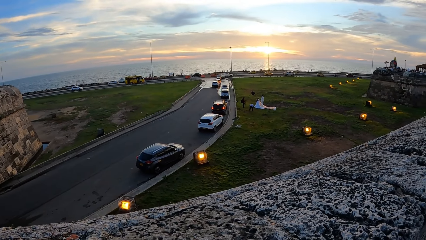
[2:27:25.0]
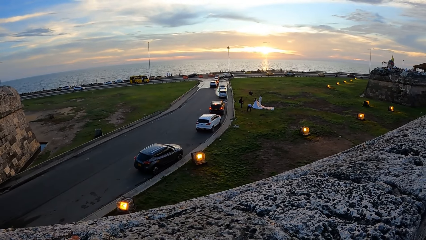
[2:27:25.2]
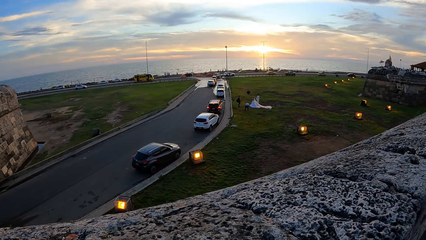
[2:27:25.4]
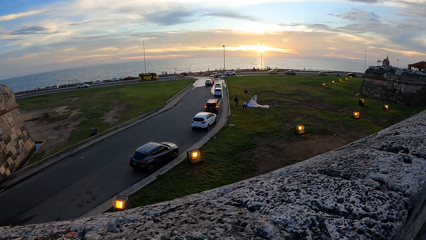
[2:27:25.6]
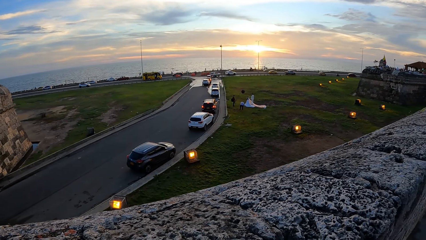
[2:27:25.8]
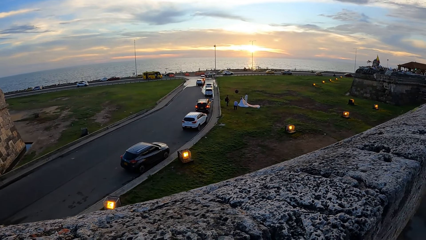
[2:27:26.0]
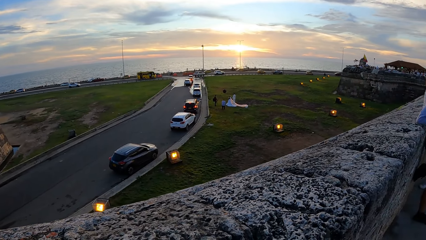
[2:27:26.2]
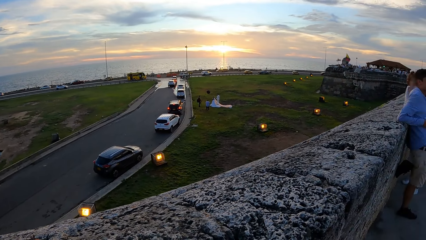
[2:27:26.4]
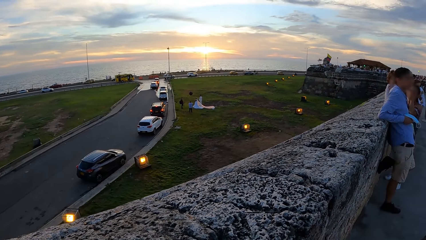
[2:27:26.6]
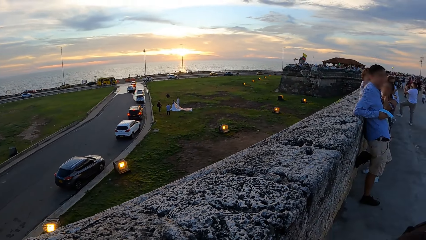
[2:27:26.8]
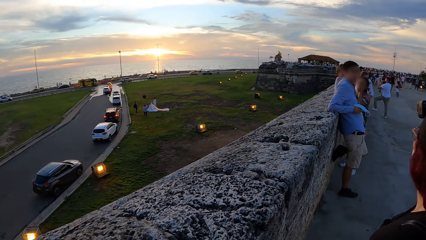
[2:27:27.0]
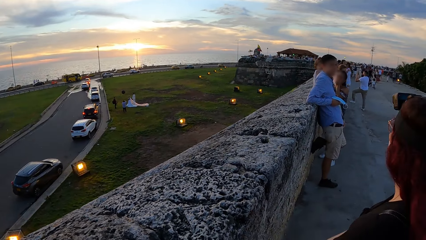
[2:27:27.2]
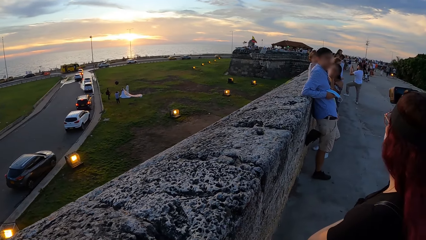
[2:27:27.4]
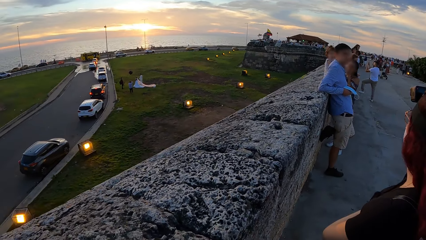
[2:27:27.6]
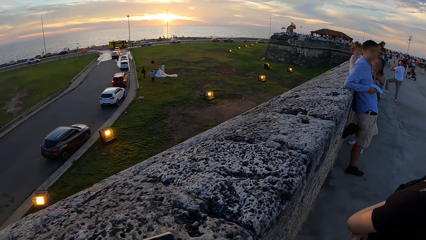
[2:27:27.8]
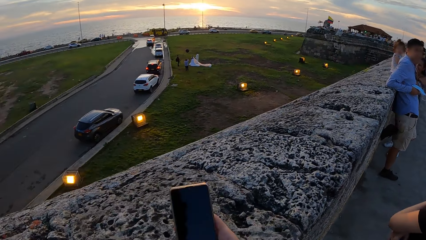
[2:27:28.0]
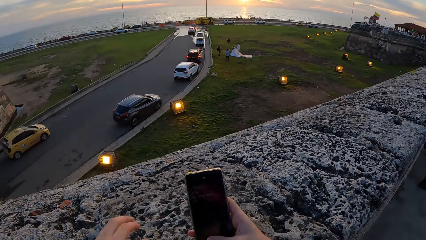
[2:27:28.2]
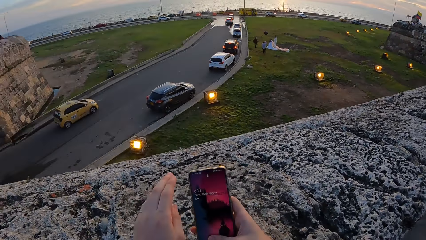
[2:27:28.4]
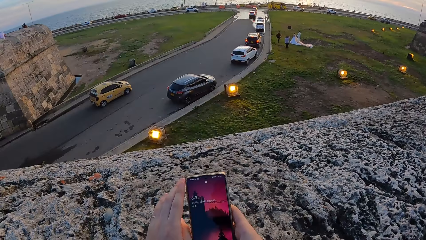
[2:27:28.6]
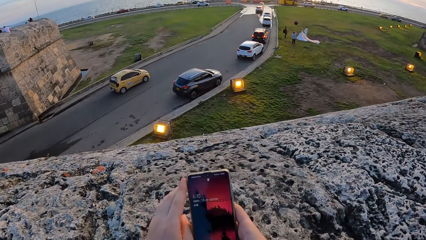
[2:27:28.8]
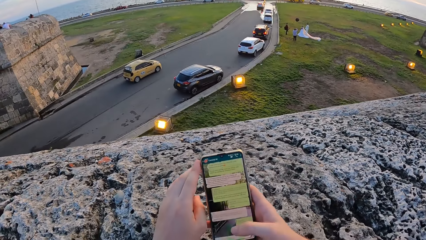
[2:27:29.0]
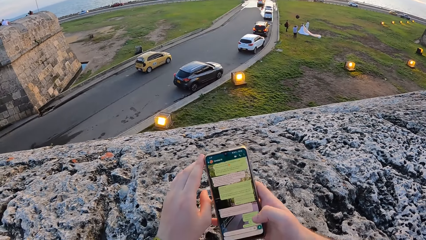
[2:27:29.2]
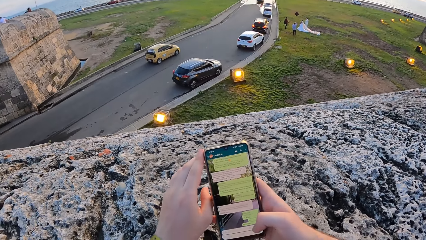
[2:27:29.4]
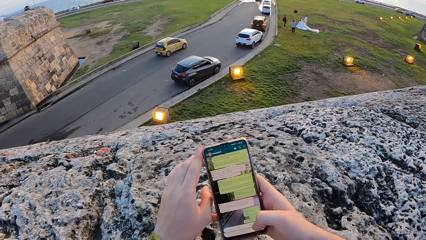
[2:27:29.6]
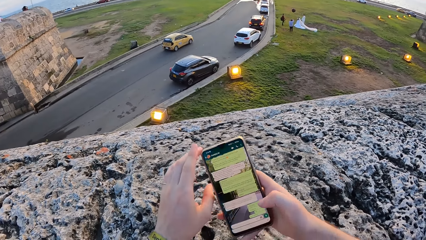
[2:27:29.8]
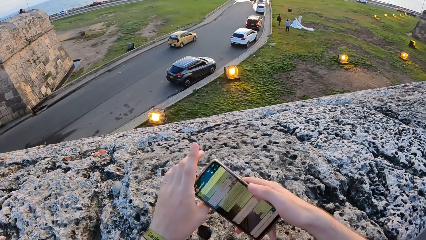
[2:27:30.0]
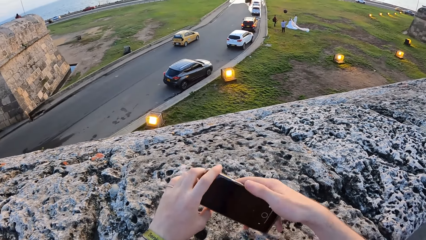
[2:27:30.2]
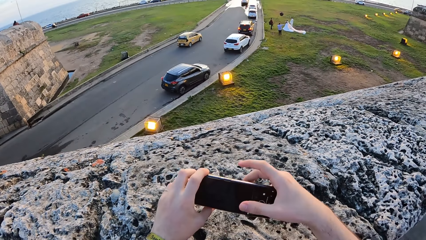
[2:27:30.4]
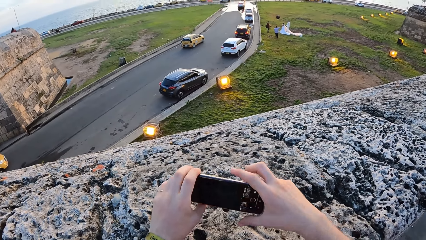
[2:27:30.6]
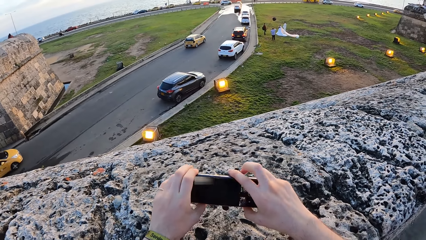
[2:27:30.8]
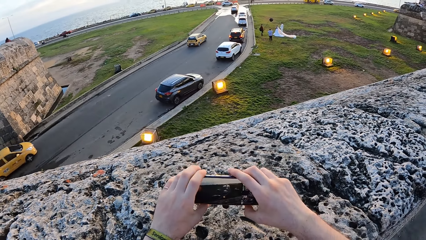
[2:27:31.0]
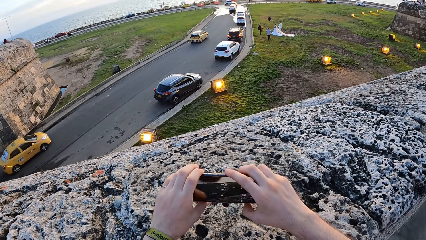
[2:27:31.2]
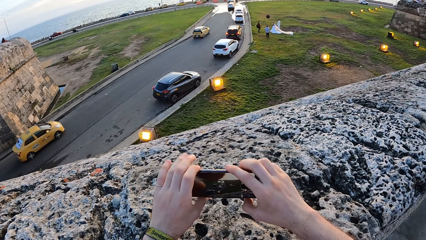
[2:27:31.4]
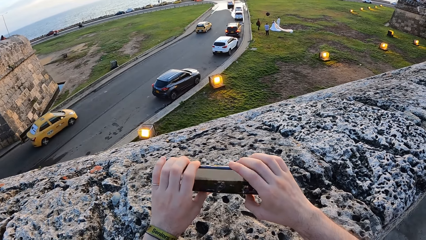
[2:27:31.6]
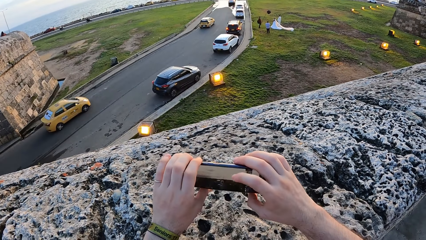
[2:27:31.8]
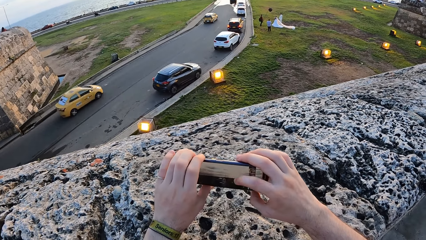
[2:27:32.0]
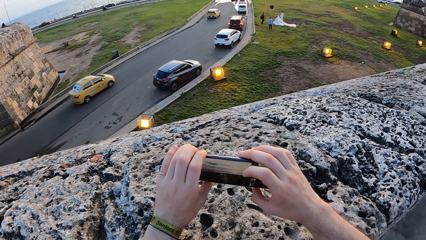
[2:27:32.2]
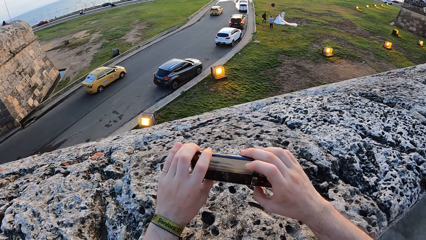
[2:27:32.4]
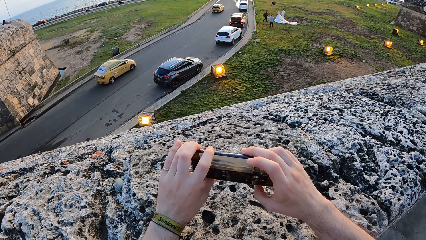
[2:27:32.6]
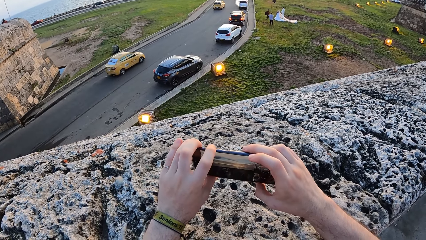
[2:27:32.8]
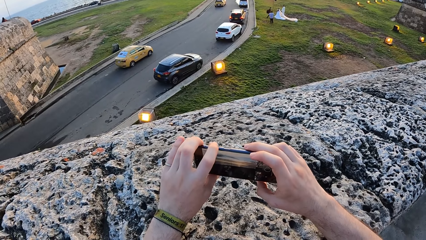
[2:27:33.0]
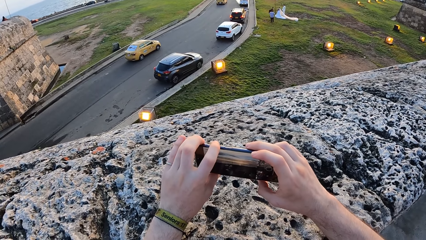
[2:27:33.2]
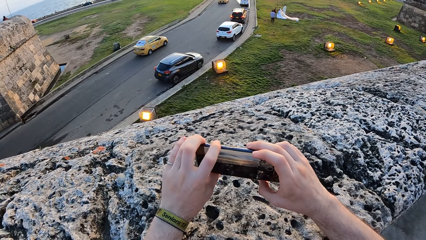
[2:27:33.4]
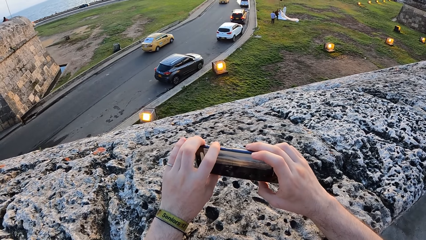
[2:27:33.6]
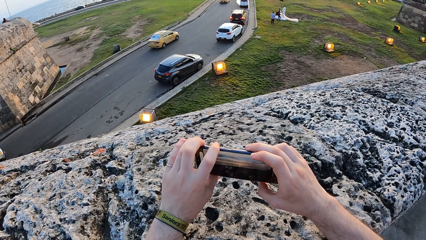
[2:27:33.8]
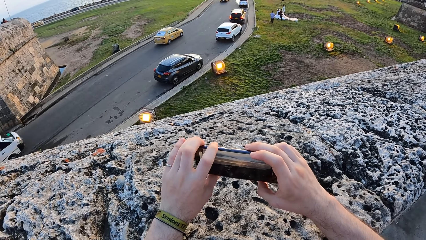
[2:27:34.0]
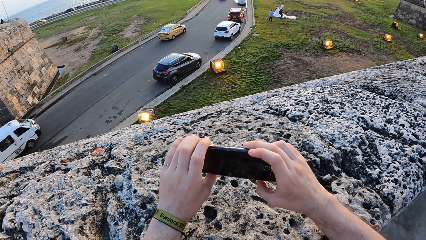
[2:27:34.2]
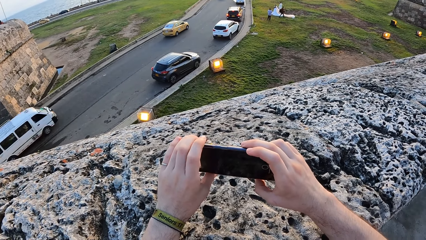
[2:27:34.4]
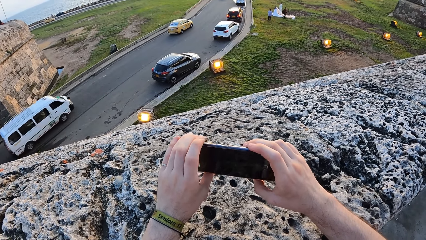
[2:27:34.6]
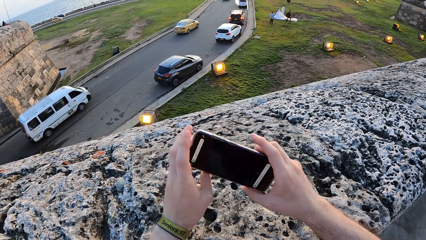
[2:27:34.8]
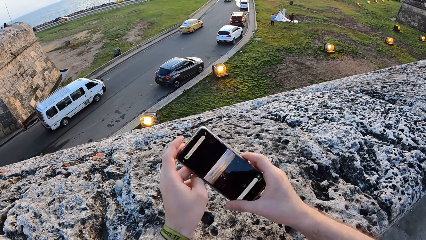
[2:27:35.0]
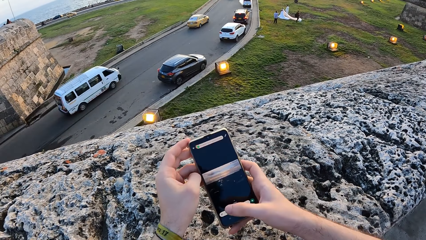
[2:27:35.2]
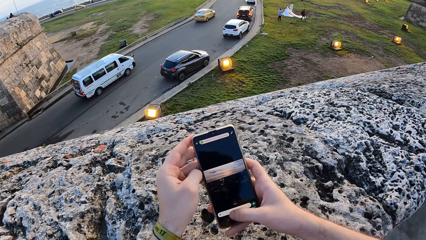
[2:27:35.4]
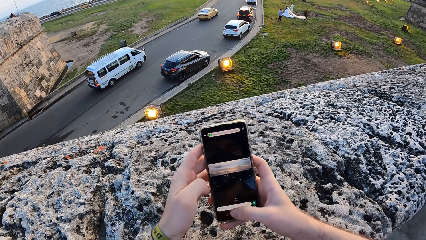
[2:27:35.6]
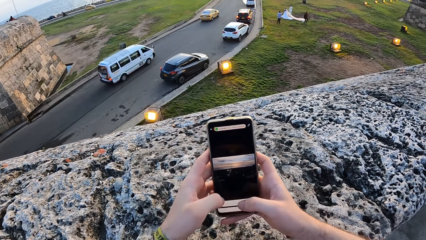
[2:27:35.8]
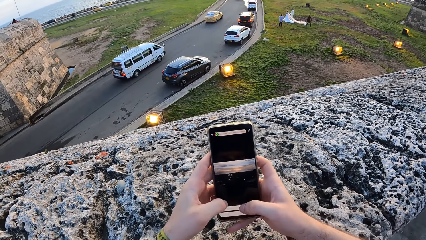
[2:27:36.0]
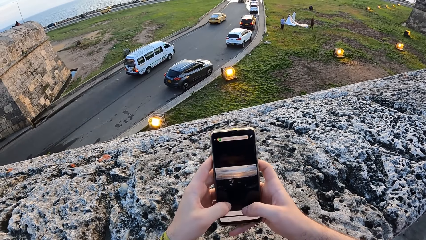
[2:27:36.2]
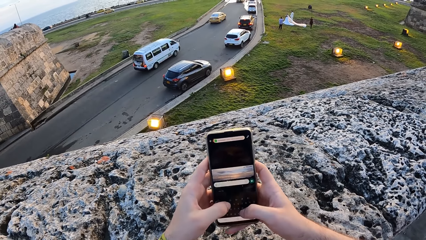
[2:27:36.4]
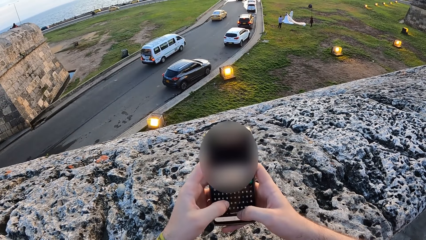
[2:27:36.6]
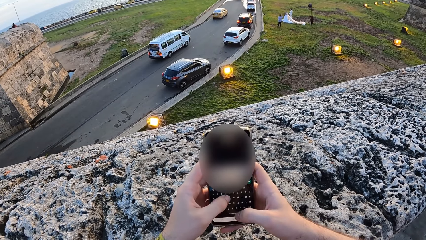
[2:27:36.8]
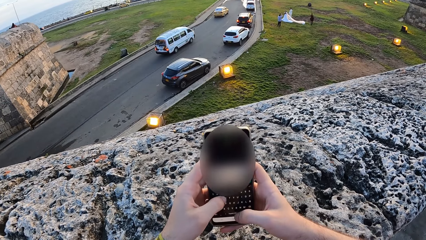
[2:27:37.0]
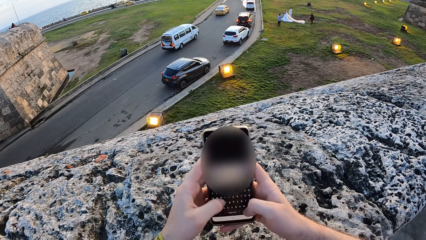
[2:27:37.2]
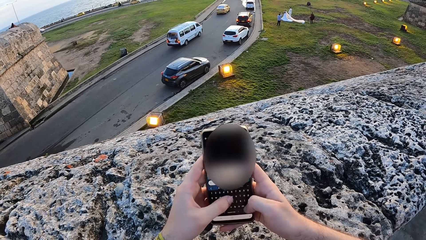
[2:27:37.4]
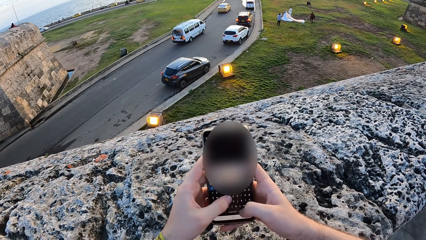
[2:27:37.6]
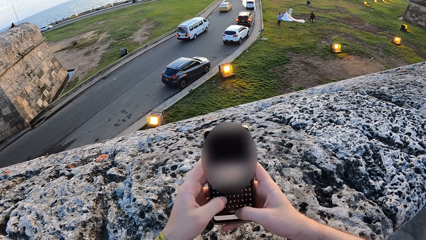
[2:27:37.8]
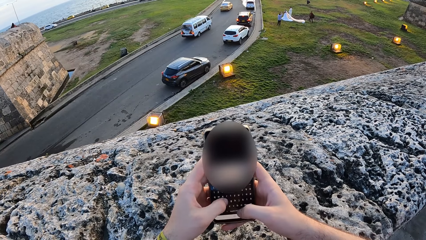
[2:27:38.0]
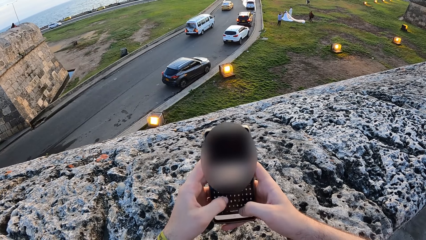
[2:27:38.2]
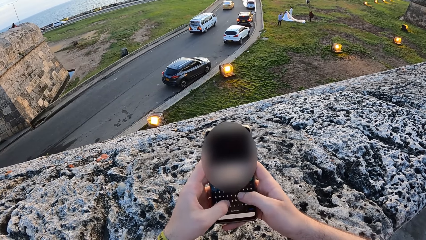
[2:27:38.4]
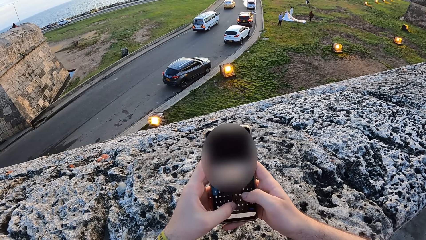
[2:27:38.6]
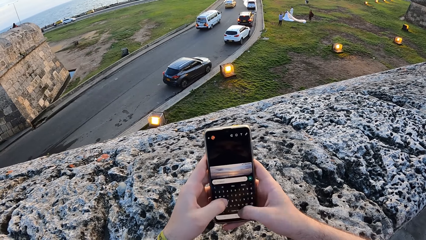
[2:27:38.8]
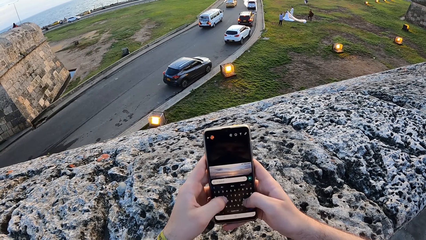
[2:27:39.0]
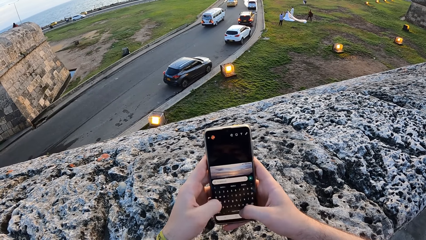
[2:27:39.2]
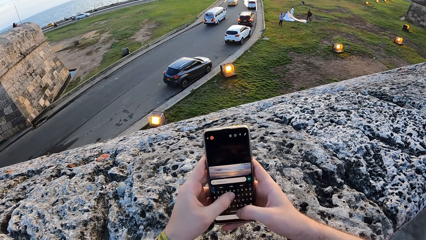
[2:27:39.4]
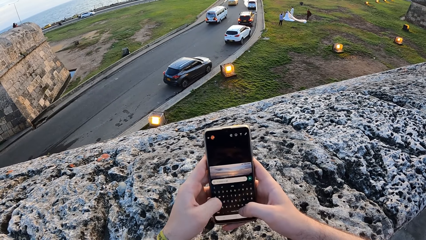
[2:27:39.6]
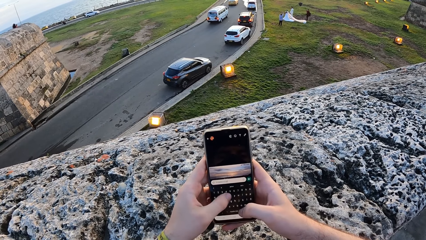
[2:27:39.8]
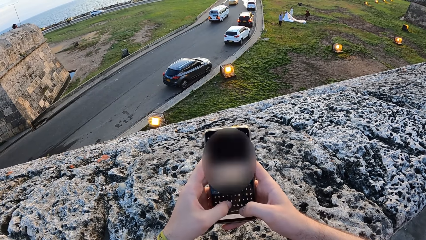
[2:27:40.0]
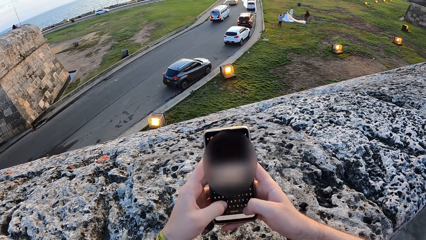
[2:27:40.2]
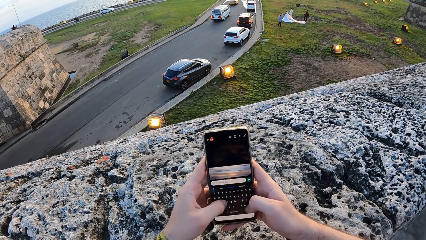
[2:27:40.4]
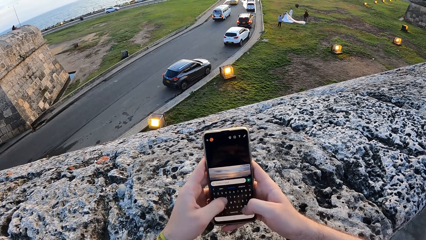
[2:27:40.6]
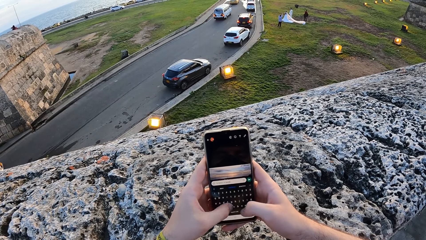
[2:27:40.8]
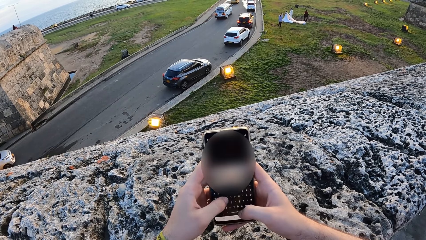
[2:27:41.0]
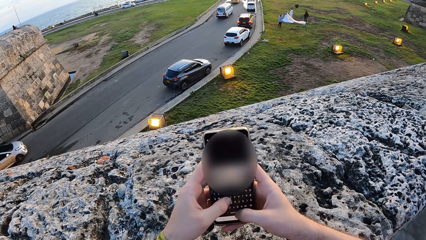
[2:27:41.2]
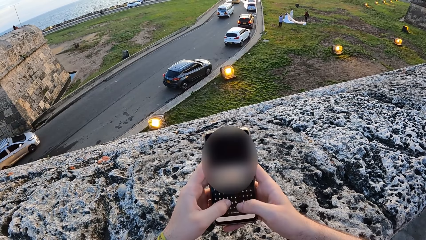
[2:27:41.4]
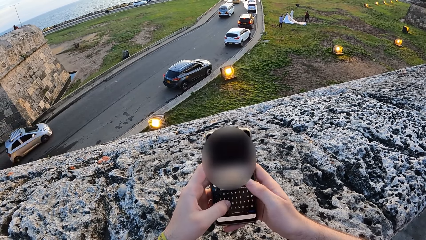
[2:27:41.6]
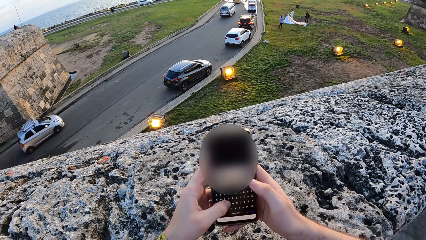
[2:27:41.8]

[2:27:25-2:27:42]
The camera wearer looks at a man. He holds the phone with his right hand. He operates the phone with his right hand. He holds the phone with both hands. He operates the phone with his right hand. He turns the phone with both hands. He holds the phone with both hands. He takes the picture with the phone. He operates the phone with his right hand. He turns the phone with both hands. He operates the phone with his right hand. He operates the phone with both hands.
